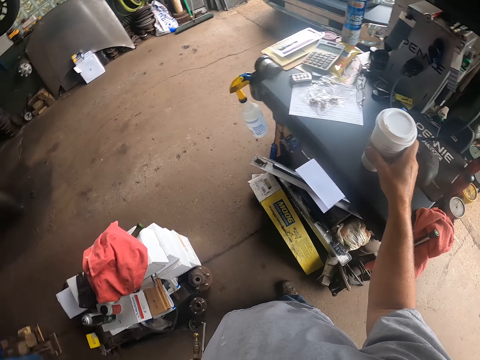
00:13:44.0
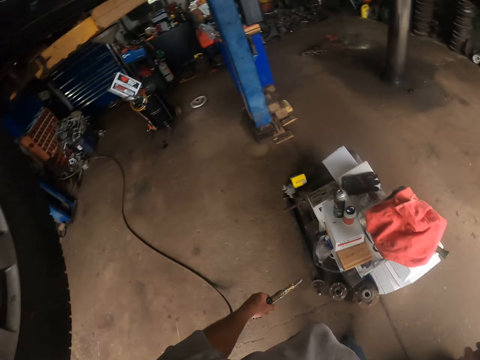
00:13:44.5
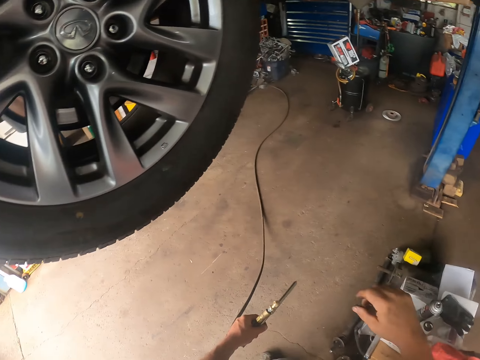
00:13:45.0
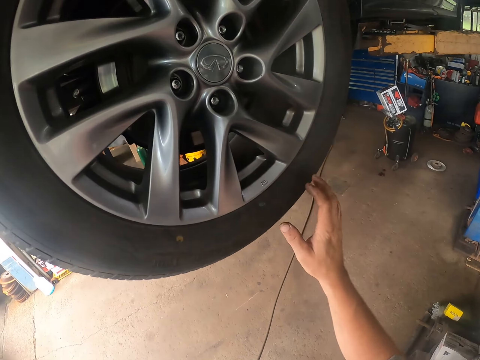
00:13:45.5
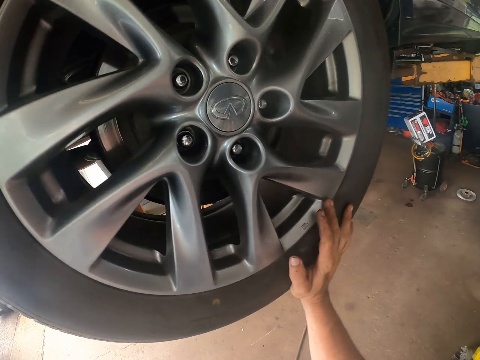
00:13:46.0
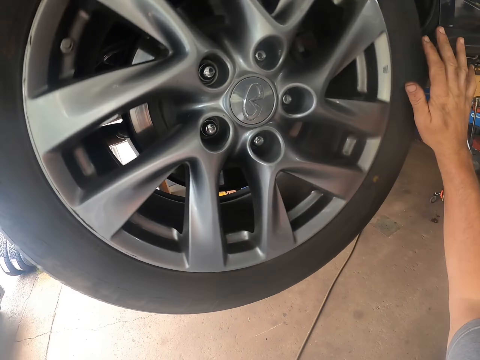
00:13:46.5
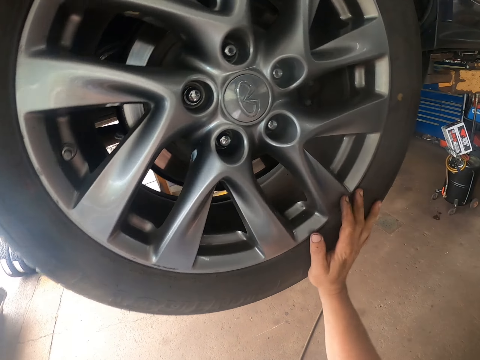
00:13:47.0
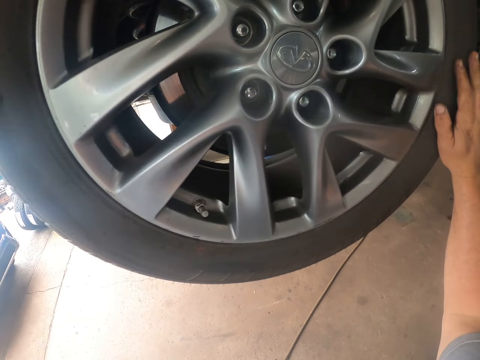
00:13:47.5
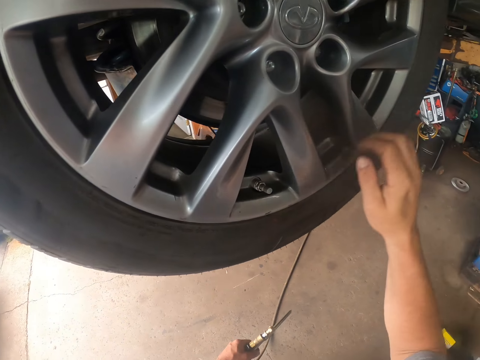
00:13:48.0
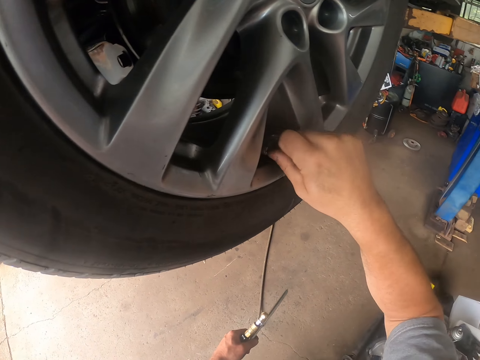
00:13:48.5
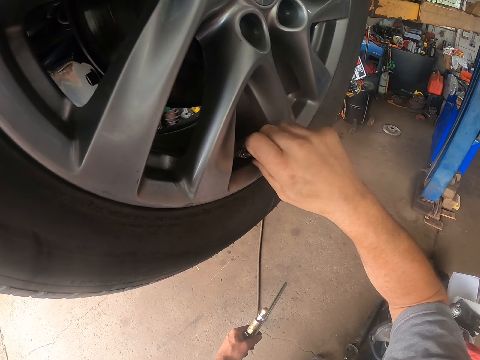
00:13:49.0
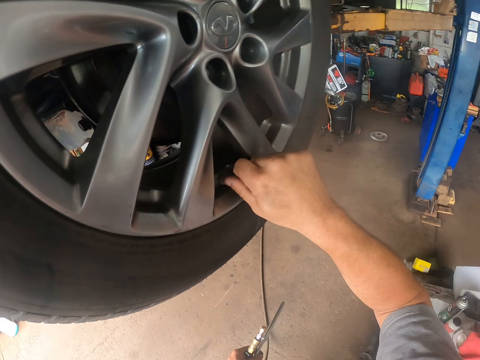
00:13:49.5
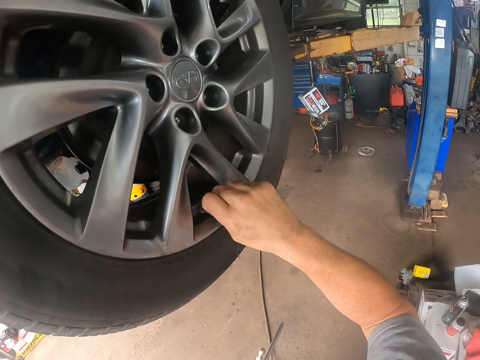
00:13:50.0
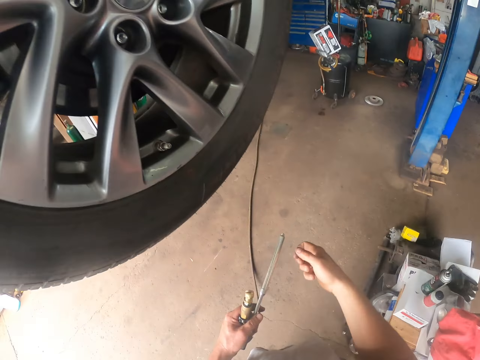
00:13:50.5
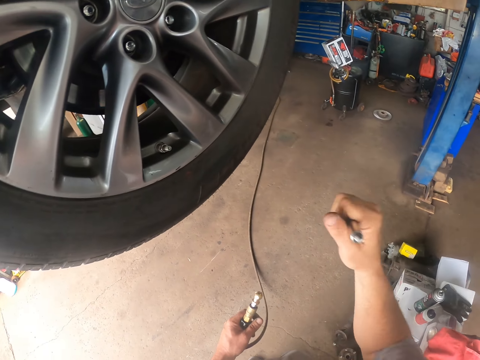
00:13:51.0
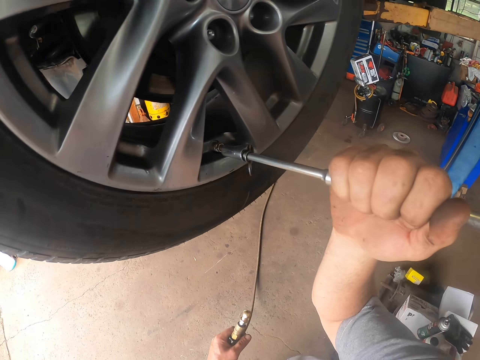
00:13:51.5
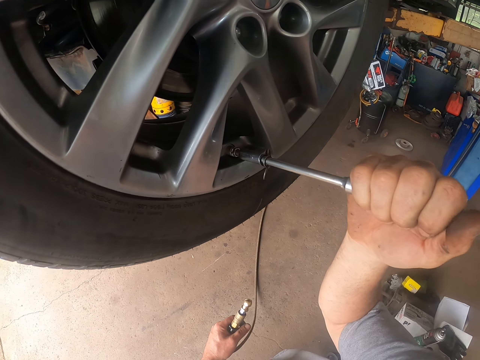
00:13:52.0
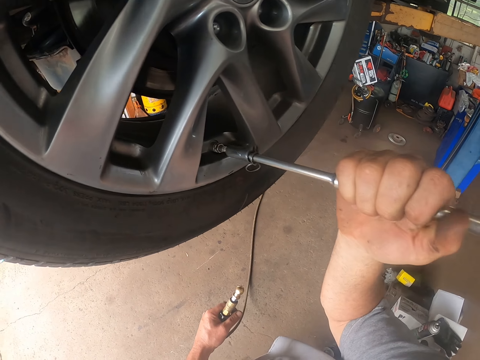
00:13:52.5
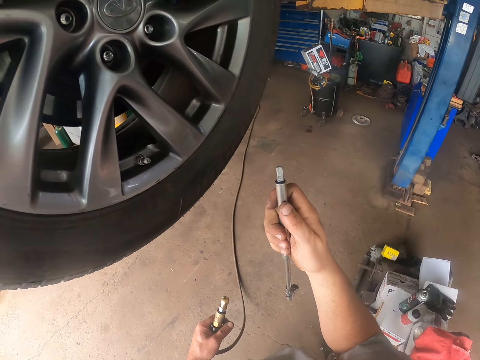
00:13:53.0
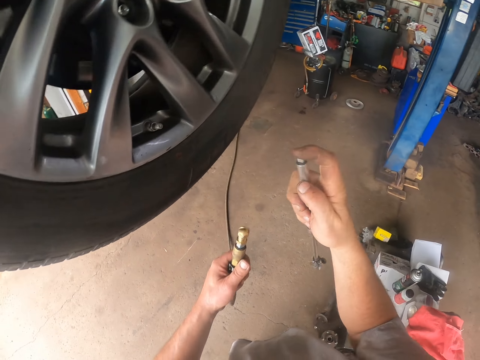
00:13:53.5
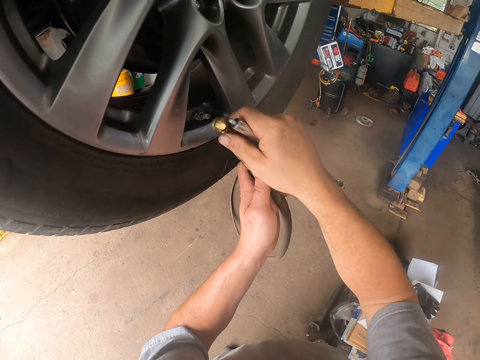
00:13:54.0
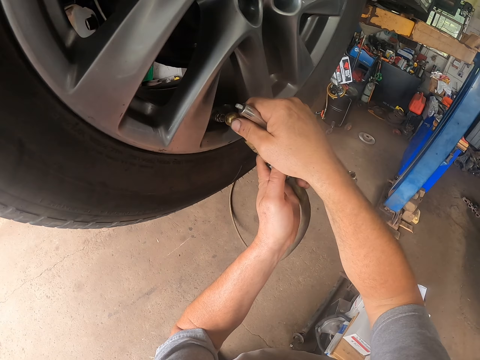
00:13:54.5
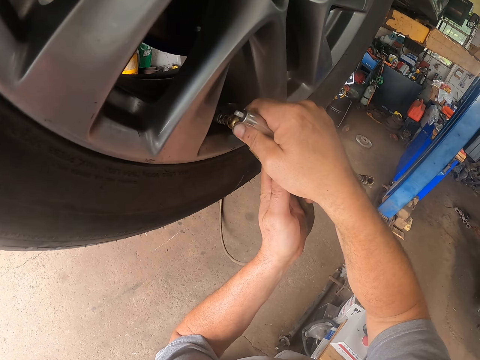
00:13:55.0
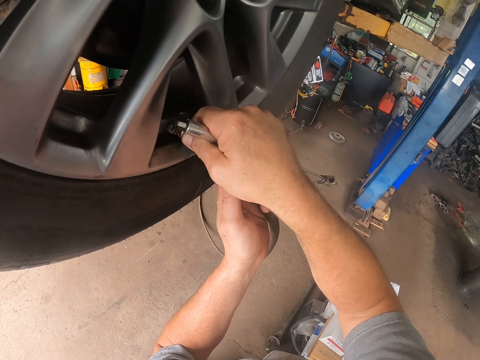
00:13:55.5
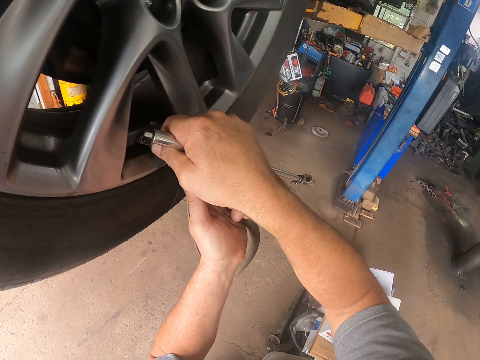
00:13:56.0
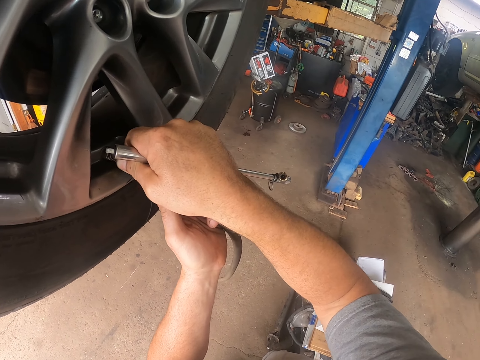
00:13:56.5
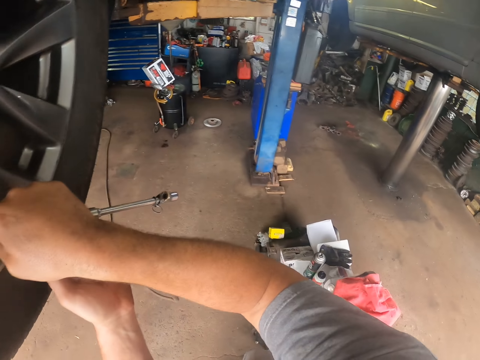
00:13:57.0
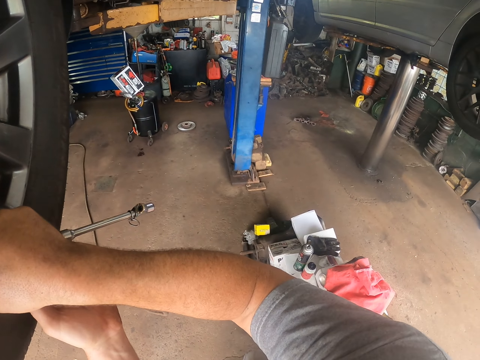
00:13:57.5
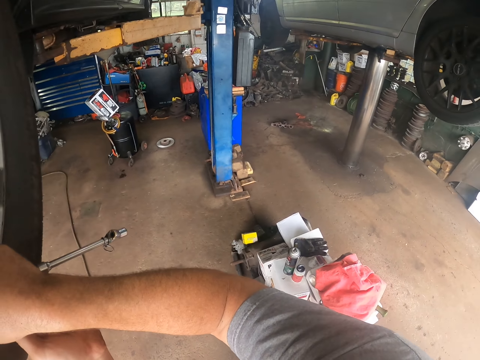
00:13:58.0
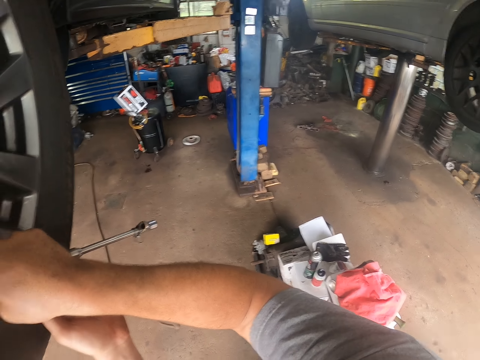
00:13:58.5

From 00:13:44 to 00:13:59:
The camera wearer drops the tumbler on the table. He walks in a room. He spins the wheel with his right hand. He removes the nut from the tire. He opens the rubber with his right hand. He picks up a steel object with his right hand. He presses the valve with the steel object with his right hand. He inserts the pressure on the wheel with the pressure pump with both hands. He fixes the pressure tube on the tire.

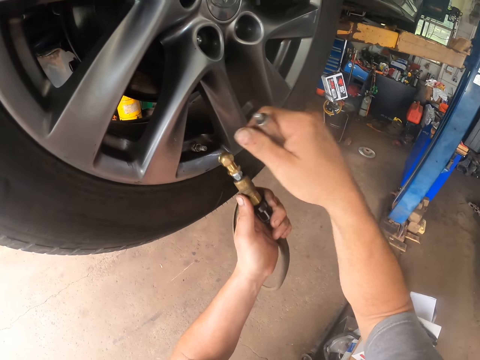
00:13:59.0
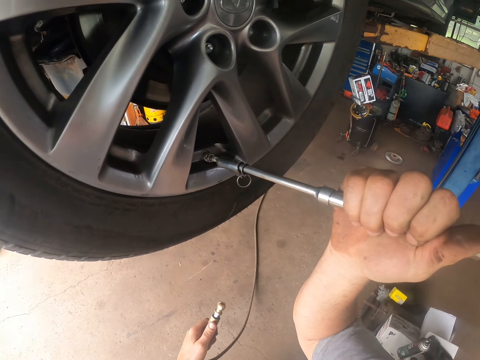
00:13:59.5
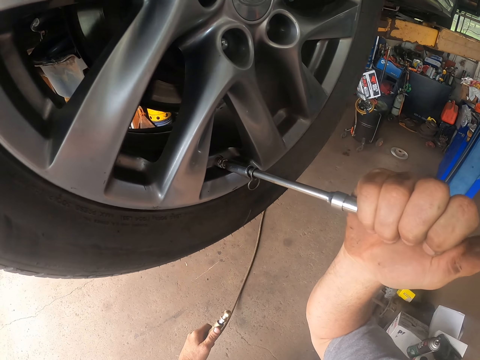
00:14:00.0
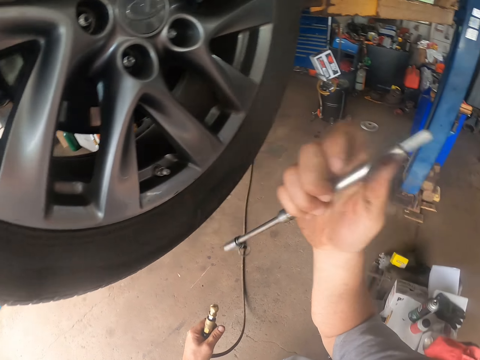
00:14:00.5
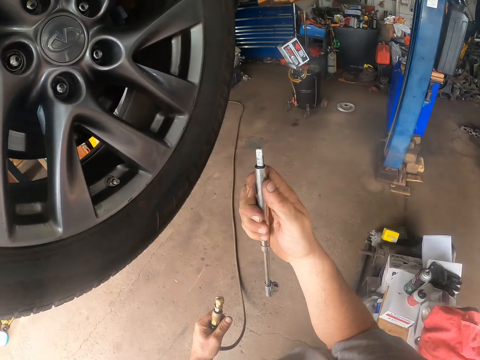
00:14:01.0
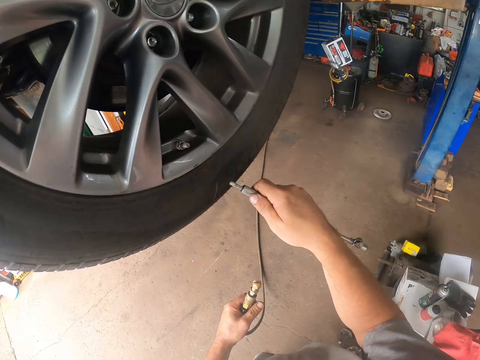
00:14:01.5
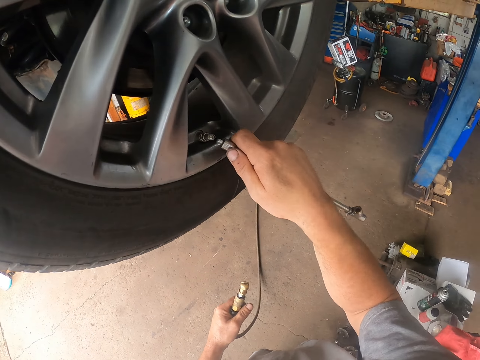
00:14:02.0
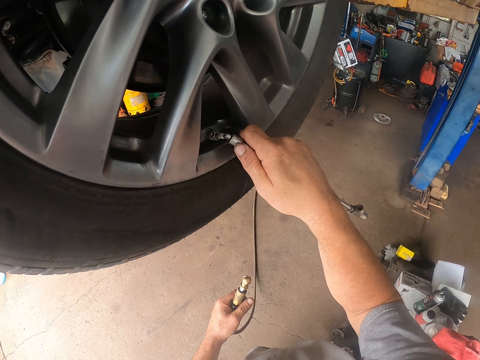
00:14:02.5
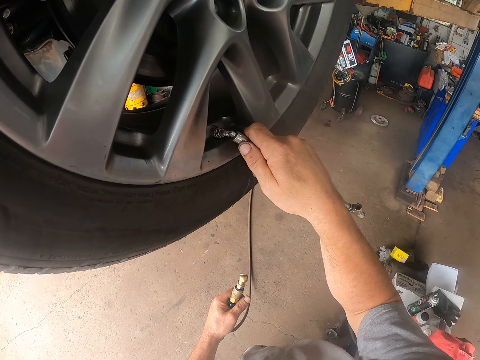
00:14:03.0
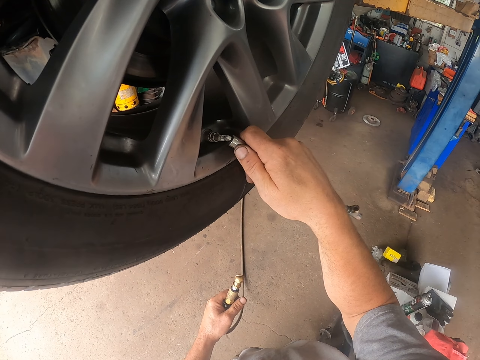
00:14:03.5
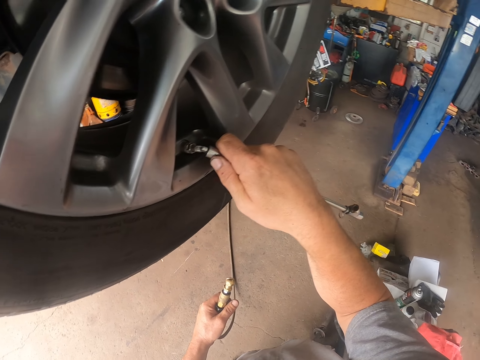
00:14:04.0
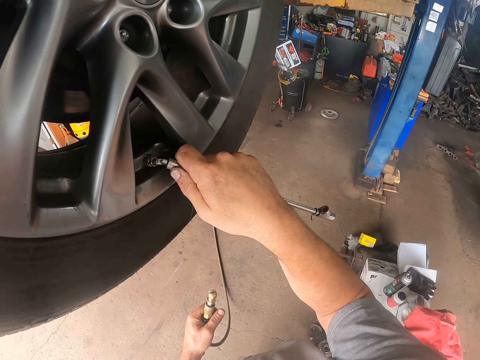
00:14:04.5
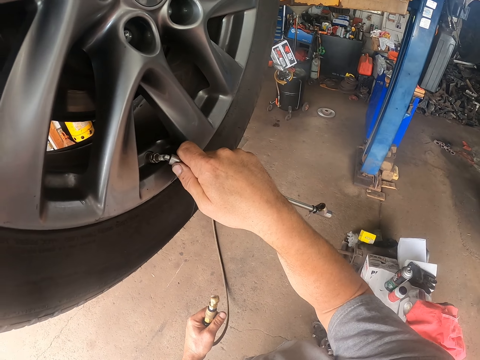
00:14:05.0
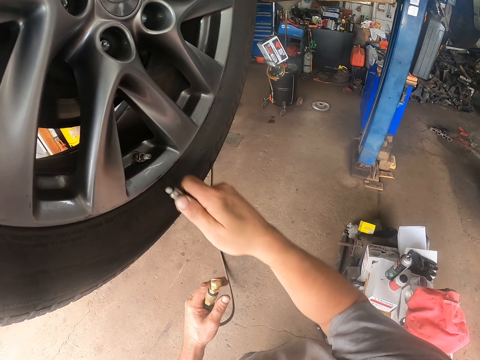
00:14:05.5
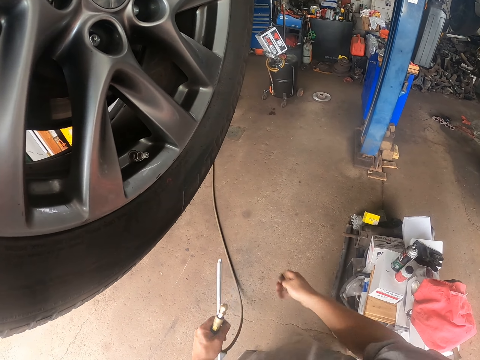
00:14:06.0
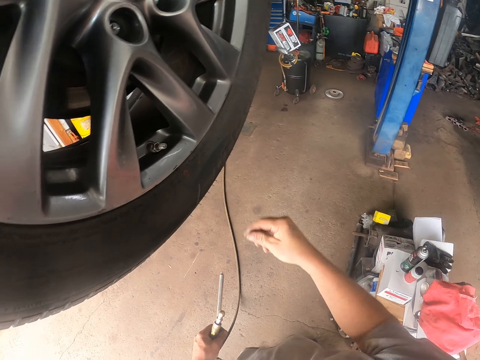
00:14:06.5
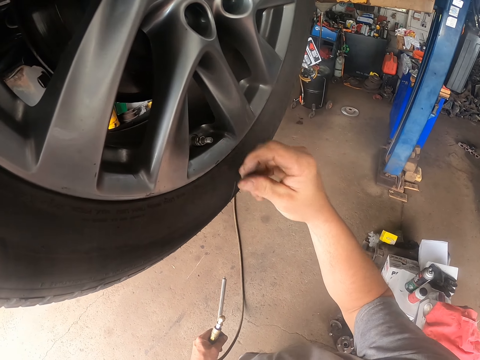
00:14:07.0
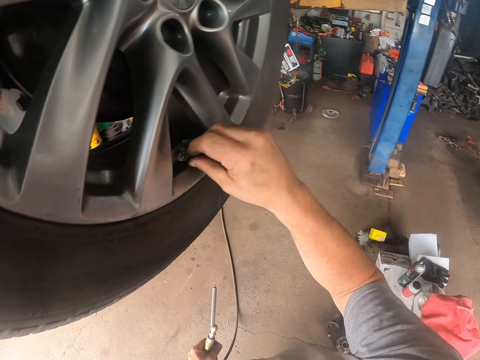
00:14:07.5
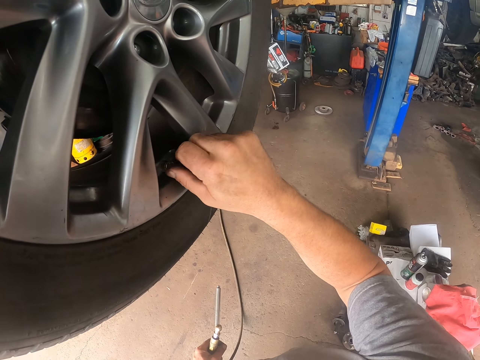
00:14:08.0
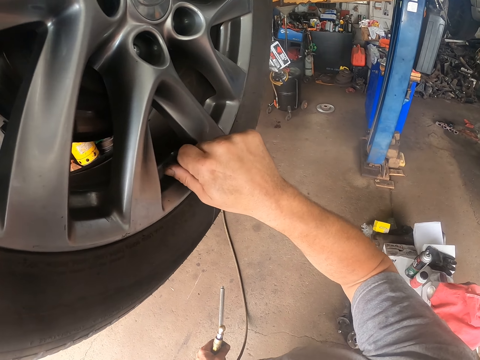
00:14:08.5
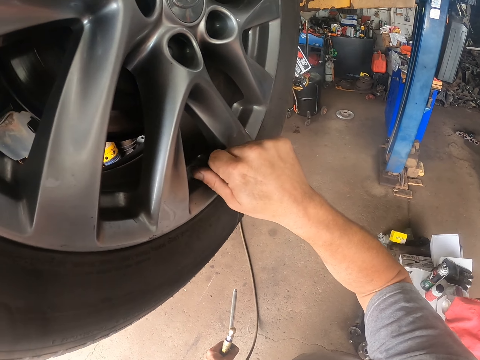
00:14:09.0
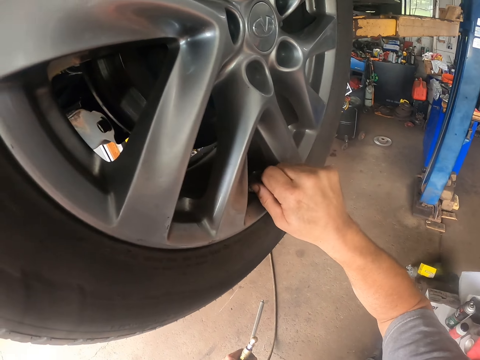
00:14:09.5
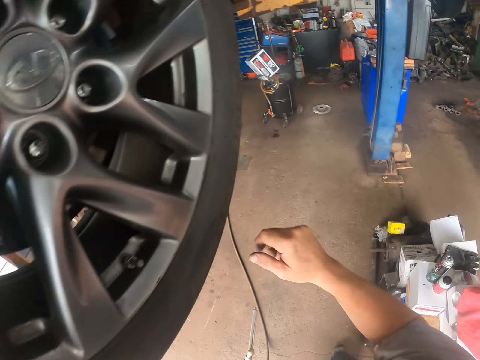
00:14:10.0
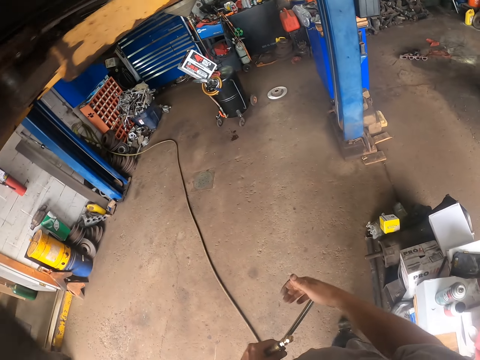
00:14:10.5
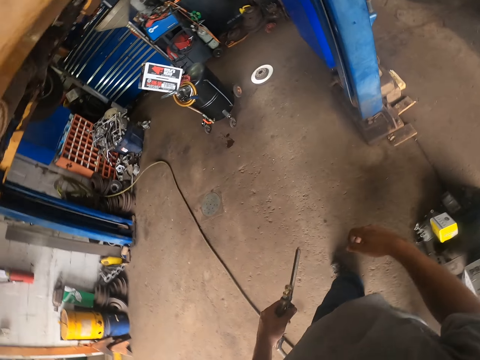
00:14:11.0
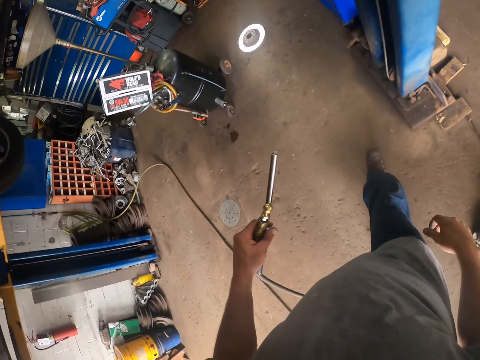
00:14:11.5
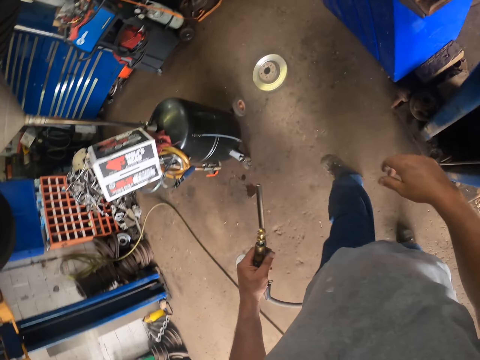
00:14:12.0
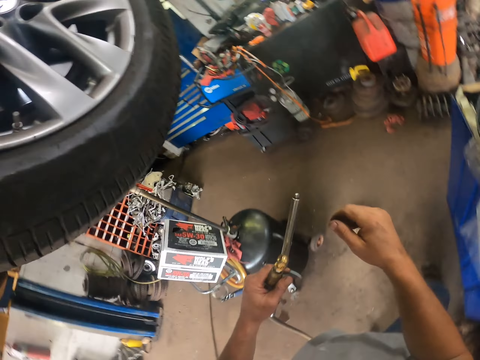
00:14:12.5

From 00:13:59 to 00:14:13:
The camera wearer presses the valve with the steel object with his right hand. He puts the steel object on his left hand with his right hand. He closes the valve with a rubber with his right hand. He puts the nut on the pressure tube. He feels the pressure with his right hand.
